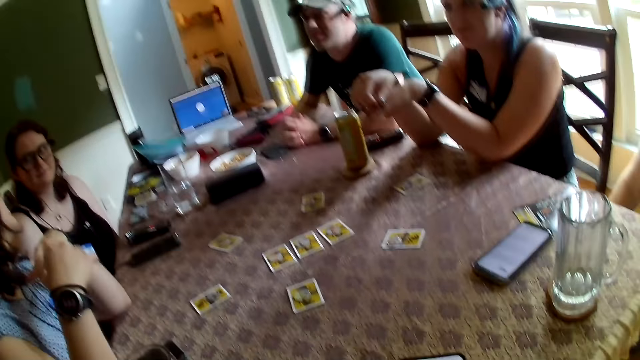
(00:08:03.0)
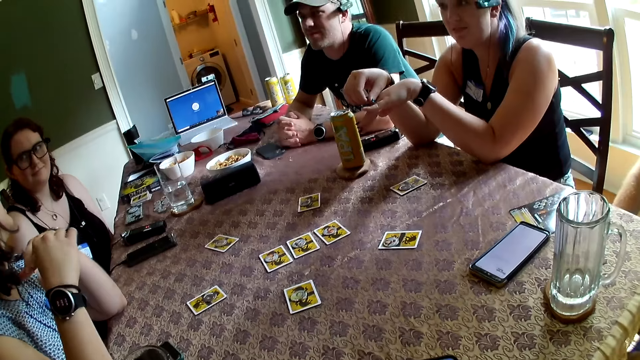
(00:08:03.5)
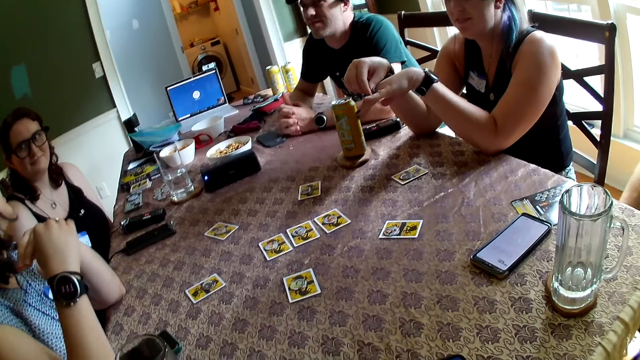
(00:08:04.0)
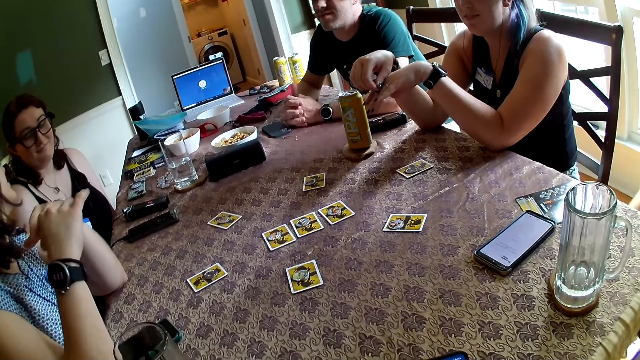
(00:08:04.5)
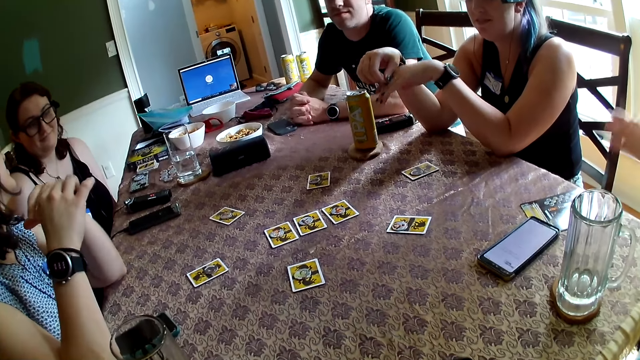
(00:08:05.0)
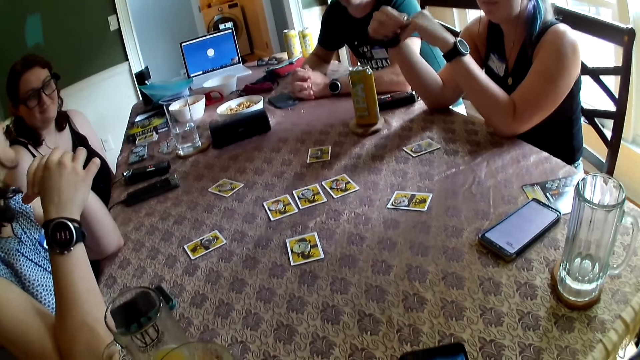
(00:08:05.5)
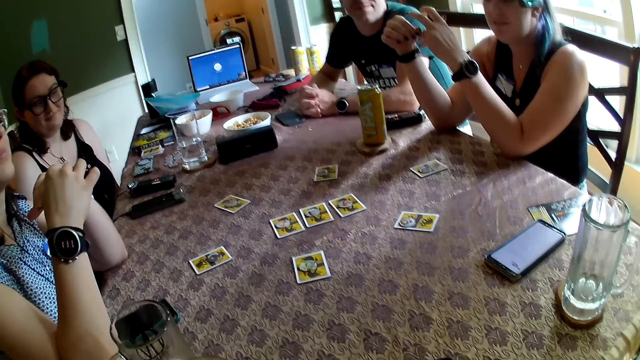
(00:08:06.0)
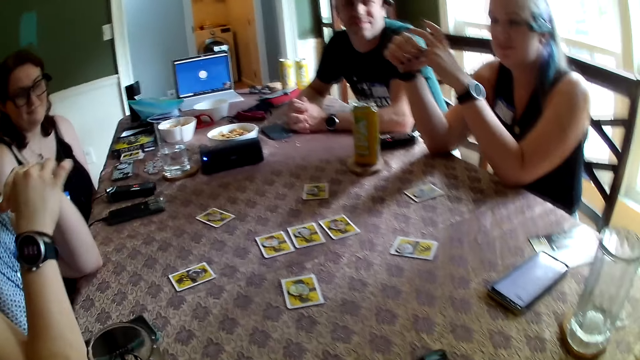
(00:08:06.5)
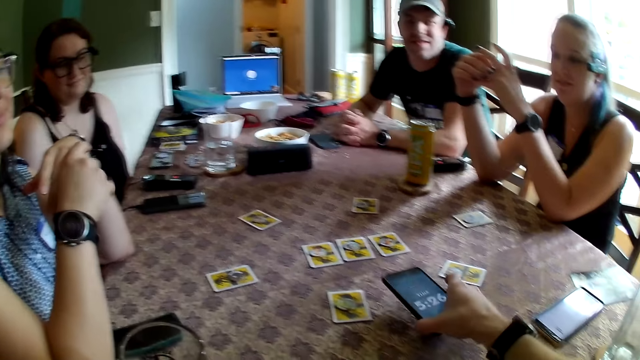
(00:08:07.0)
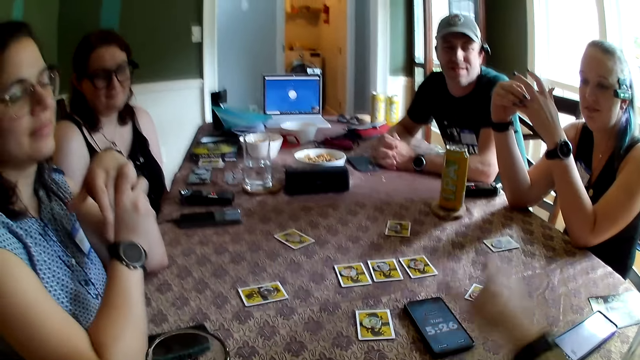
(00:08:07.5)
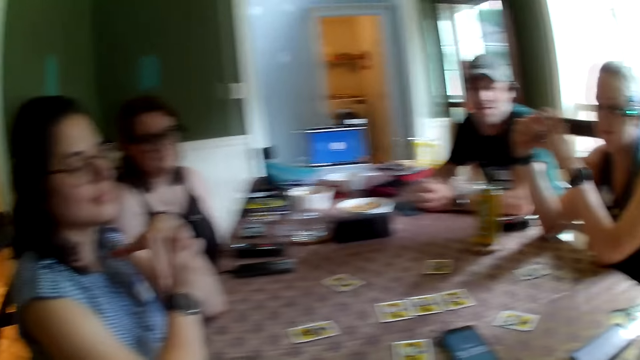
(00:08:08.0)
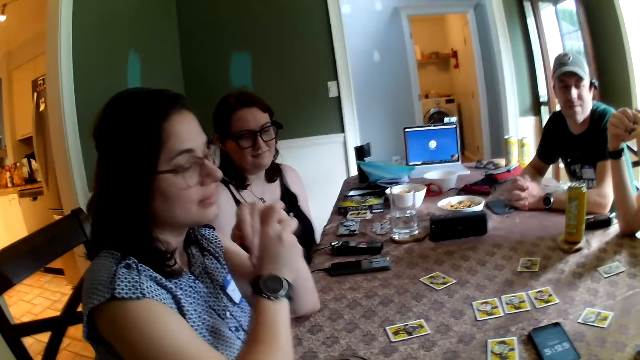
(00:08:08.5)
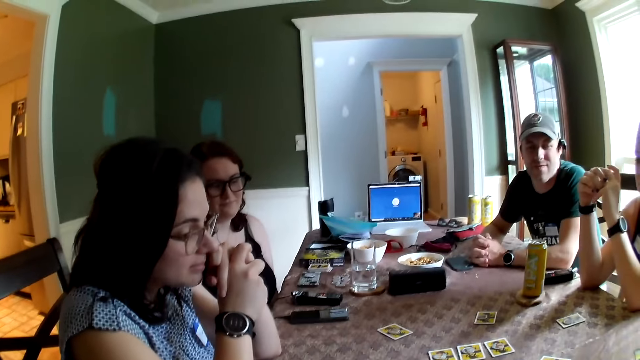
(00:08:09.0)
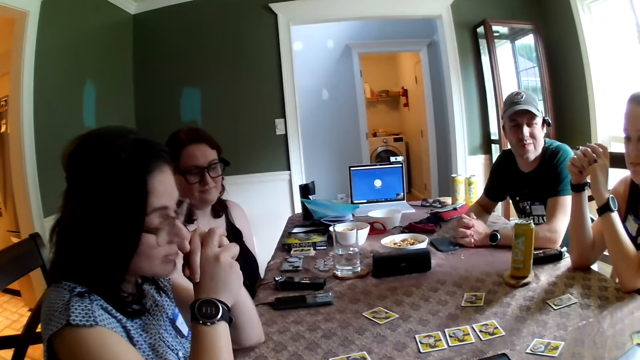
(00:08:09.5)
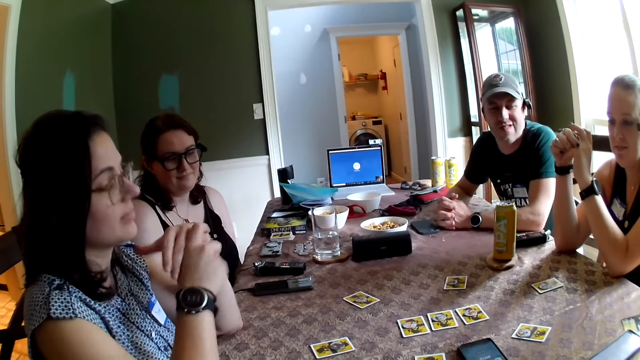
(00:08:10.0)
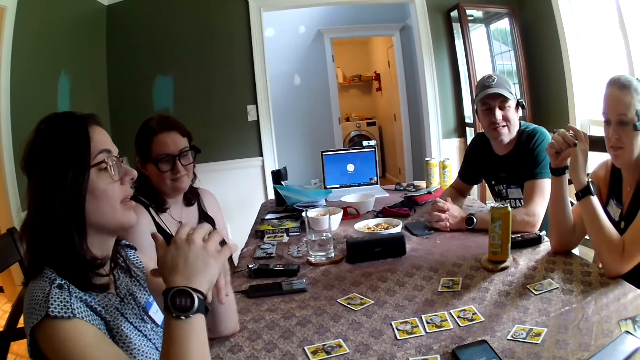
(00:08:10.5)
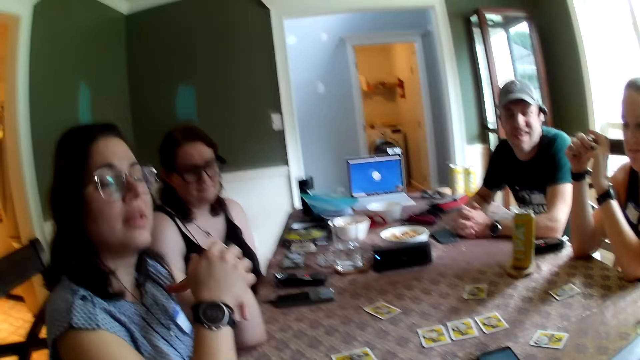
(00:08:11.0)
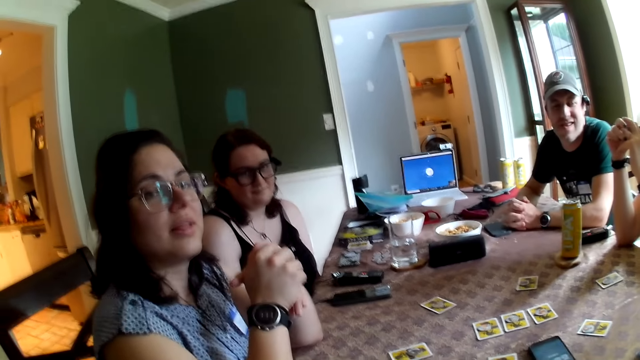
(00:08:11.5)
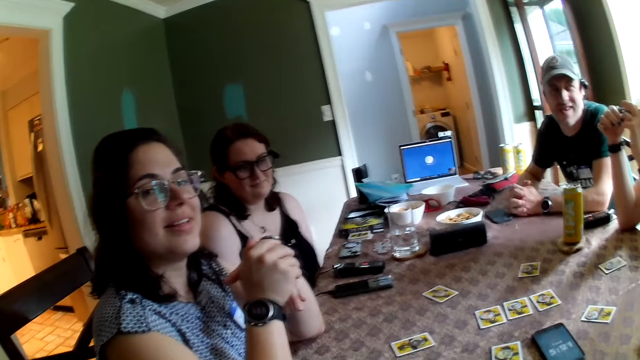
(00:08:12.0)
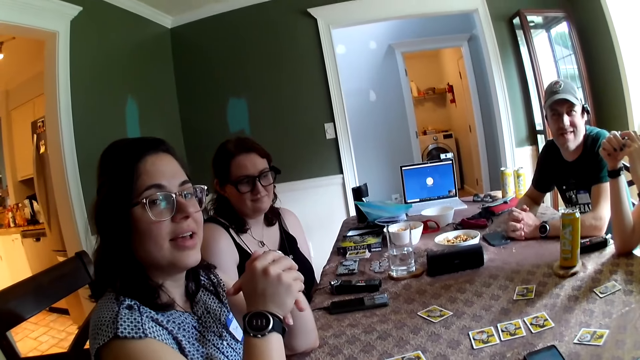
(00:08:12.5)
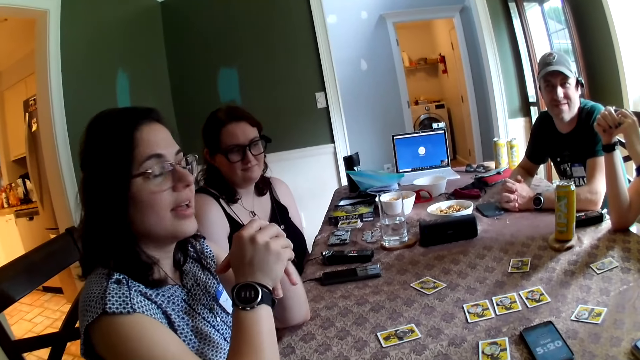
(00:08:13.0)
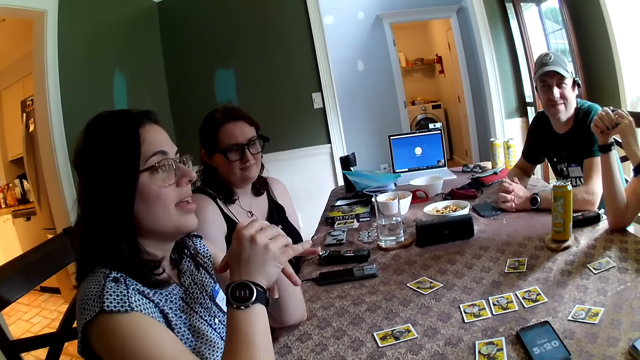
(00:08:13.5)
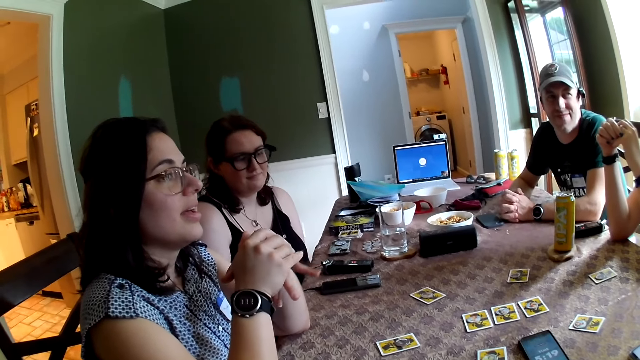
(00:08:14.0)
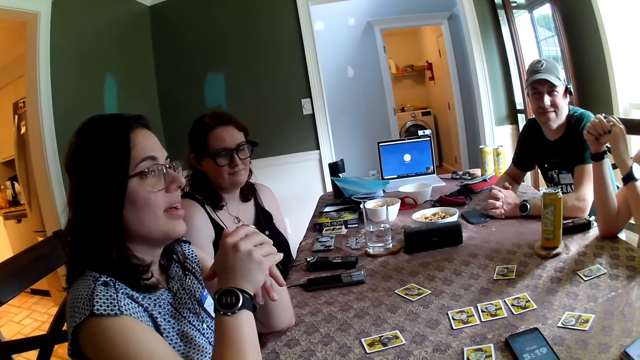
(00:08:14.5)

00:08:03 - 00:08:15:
The camera wearer drops the phone in his right hand on the table. He talks.

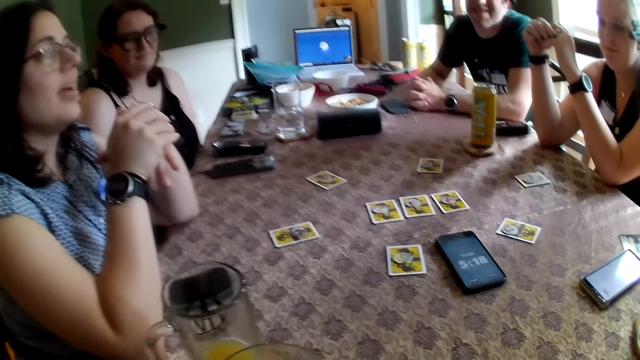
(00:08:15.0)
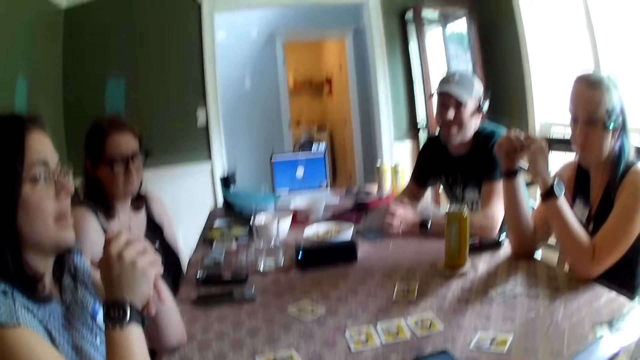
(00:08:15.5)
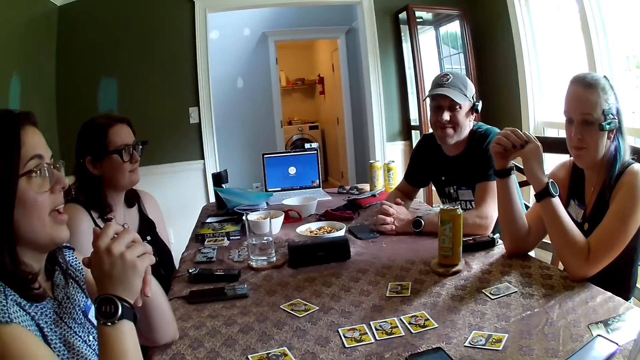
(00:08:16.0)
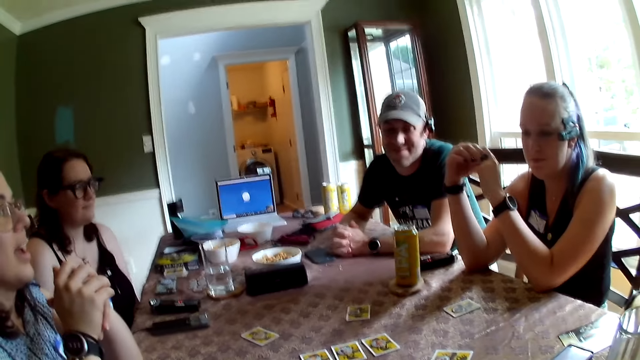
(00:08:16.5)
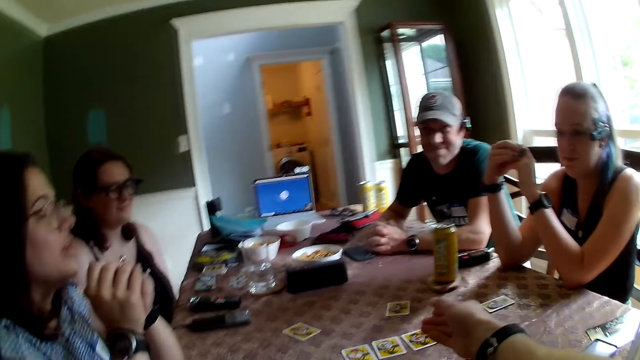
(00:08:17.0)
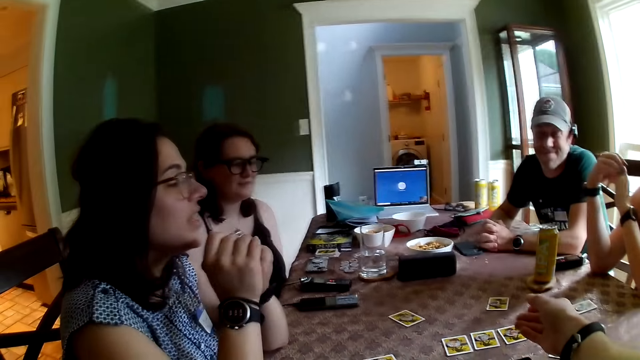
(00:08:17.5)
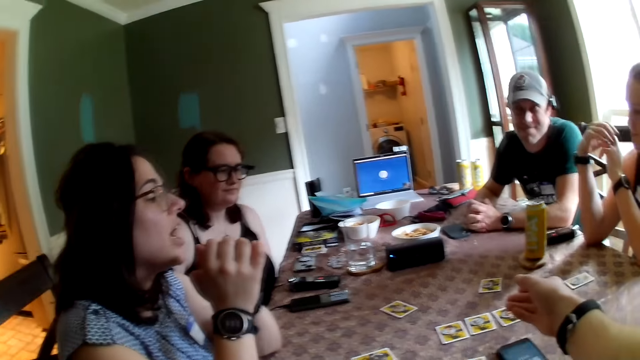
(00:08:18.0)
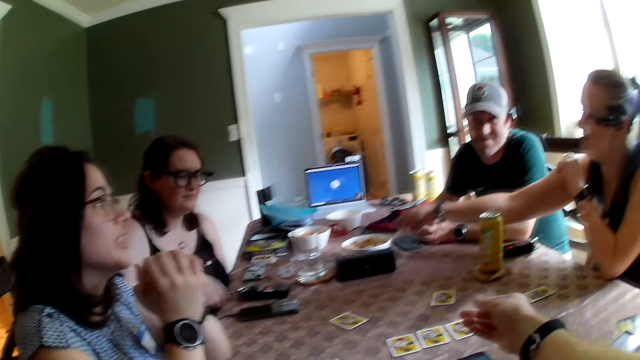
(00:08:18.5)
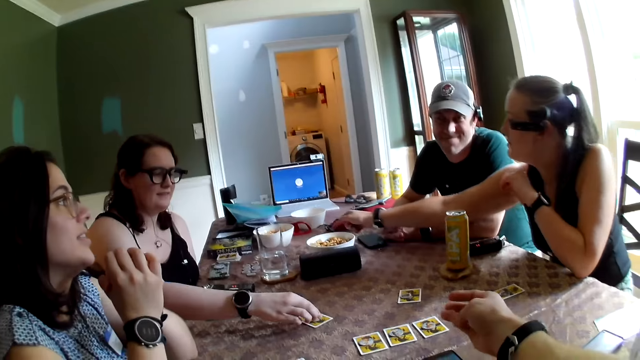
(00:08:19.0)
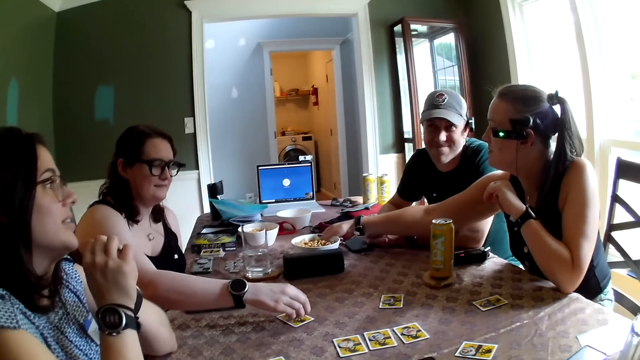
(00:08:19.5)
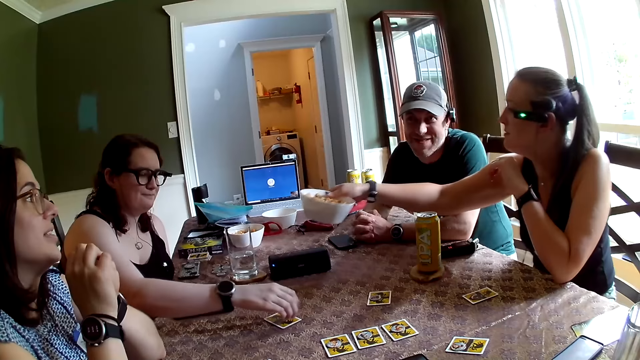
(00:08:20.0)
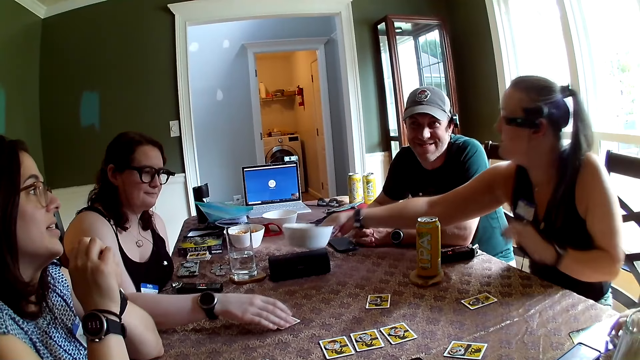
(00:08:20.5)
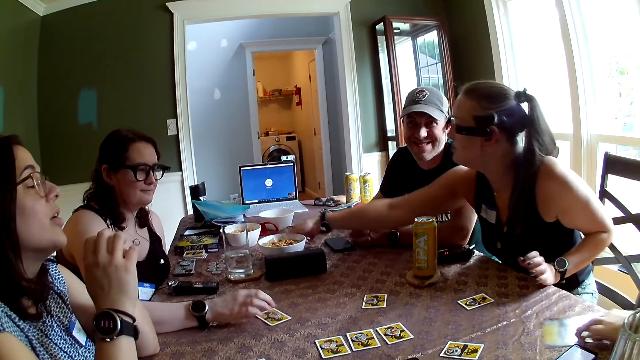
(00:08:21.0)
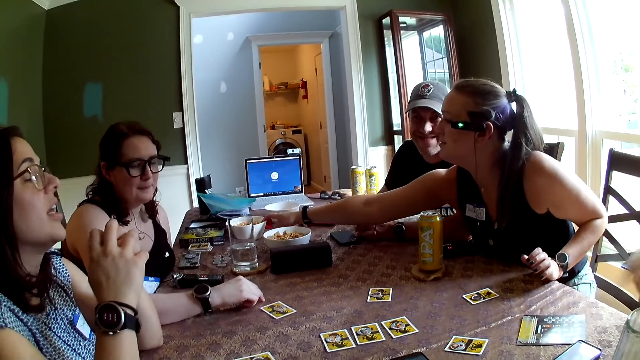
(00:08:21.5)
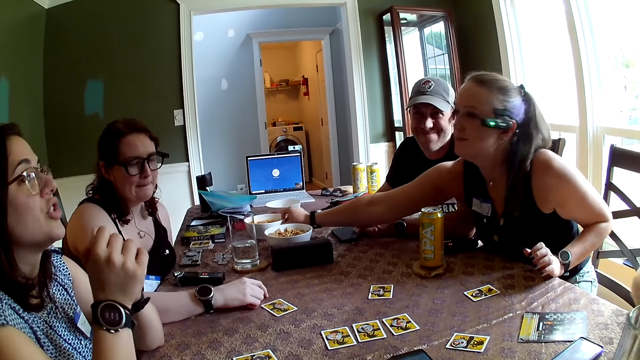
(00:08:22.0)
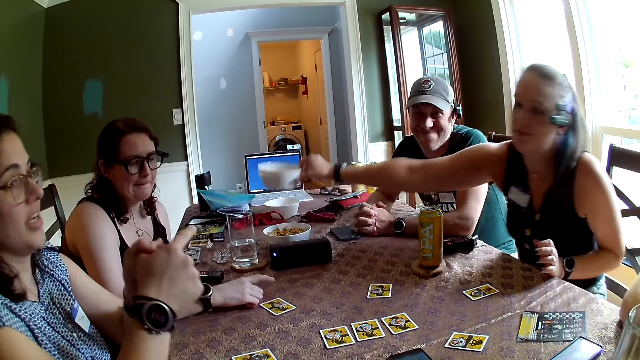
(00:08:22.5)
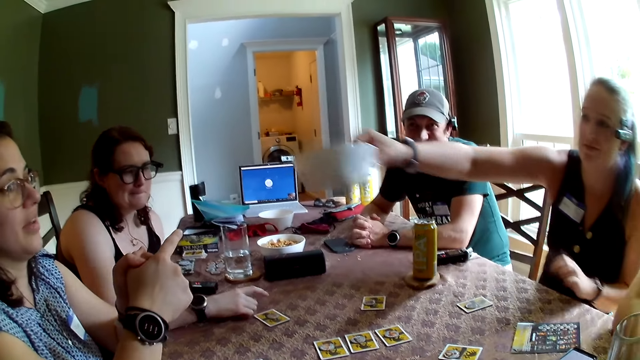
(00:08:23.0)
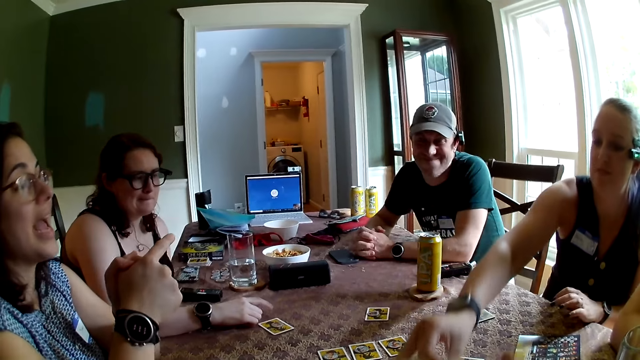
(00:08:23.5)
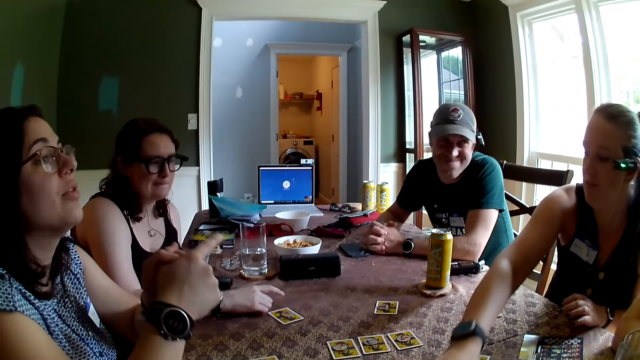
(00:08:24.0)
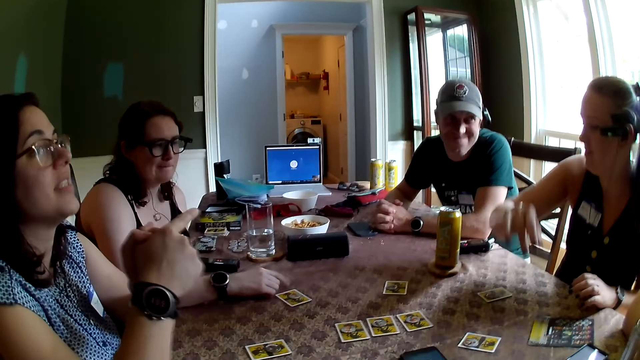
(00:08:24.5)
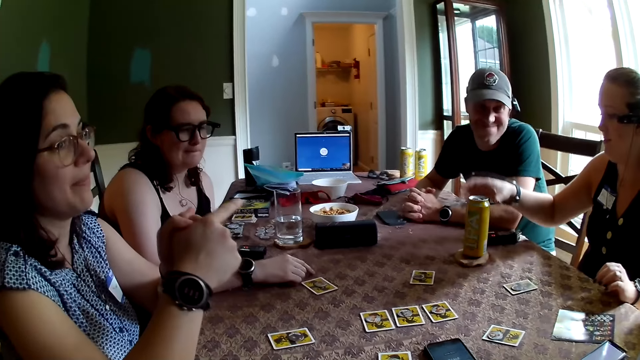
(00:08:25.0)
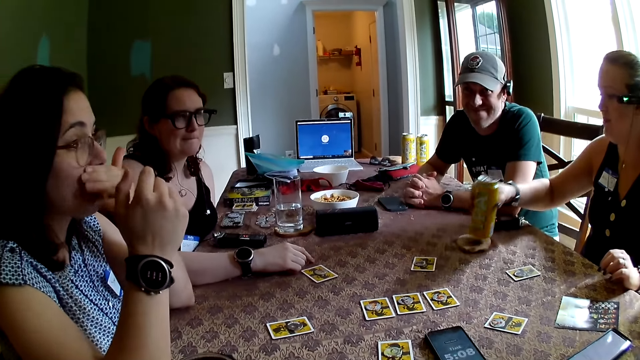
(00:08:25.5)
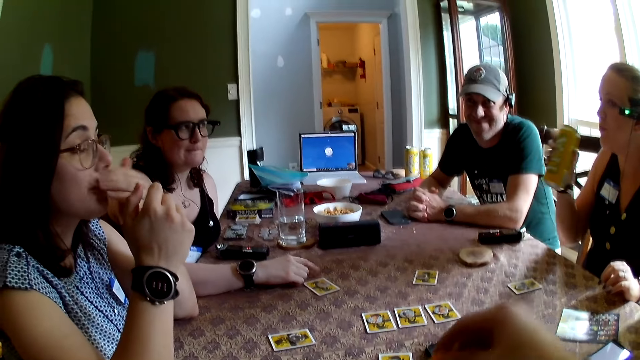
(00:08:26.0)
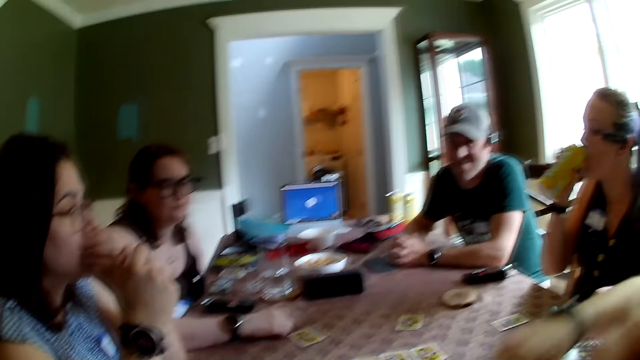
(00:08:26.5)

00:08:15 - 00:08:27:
The camera wearer talks and raises a hand. He talks. A woman touches the chip and the card on the table with her right hand. Another woman picks up a bowl on the table with her right hand, drops the bowl on the table with her right hand, and picks up the bowl on the table with her right hand. The first woman passes the bowl in her right hand to the camera wearer. The other woman picks up the can drink on the table with her right hand. The camera wearer eats a snack in the bowl on the table with his right hand. The other woman drinks the can drink in her right hand.
